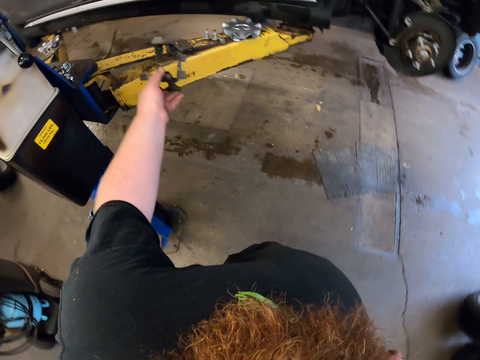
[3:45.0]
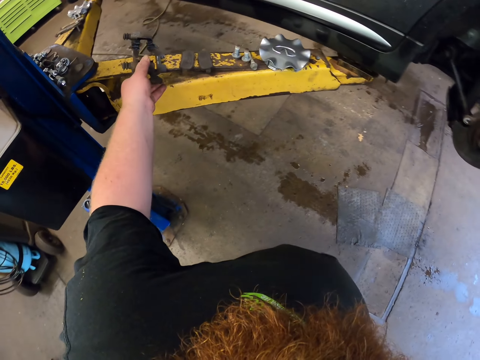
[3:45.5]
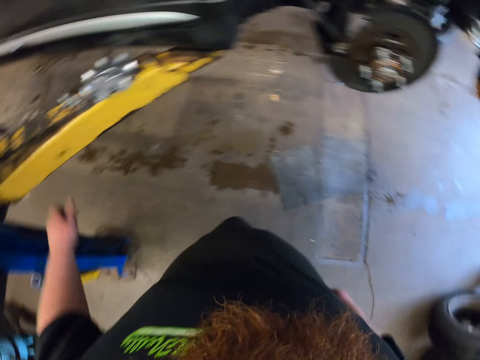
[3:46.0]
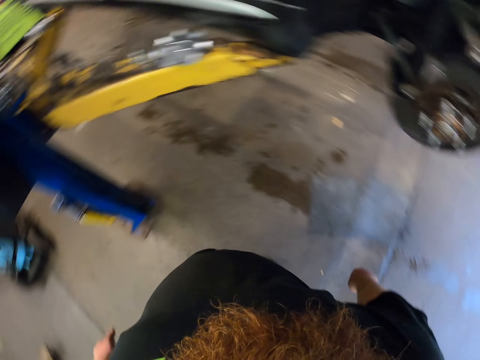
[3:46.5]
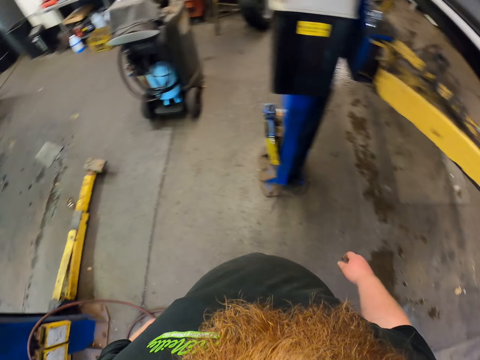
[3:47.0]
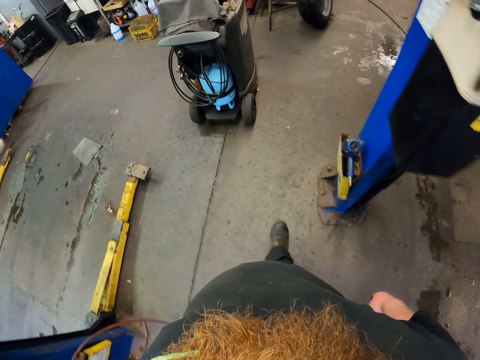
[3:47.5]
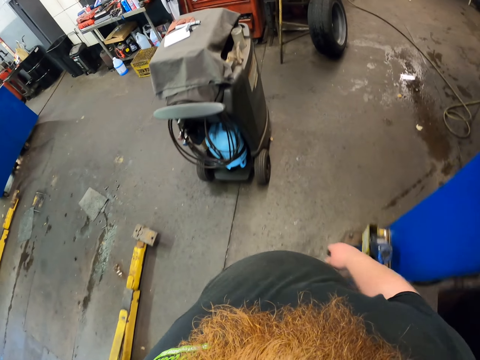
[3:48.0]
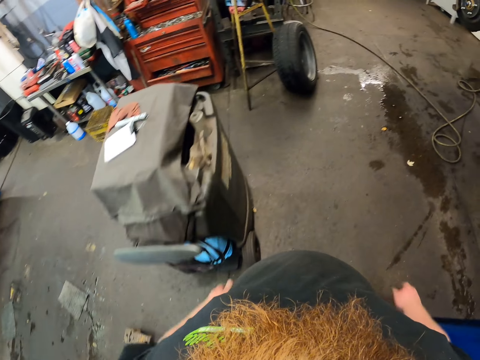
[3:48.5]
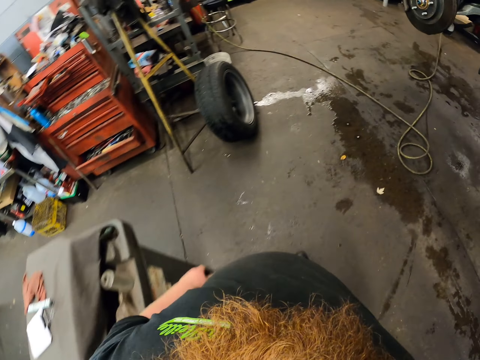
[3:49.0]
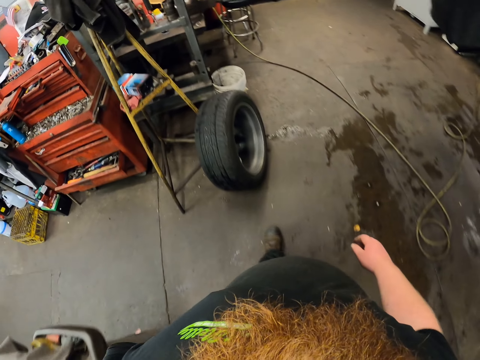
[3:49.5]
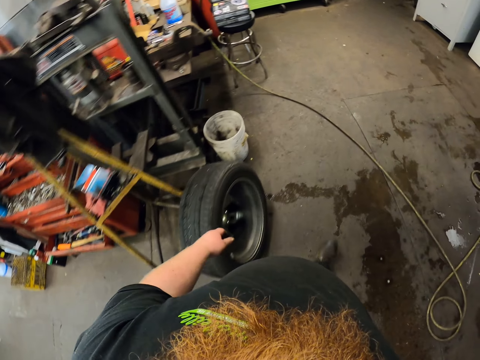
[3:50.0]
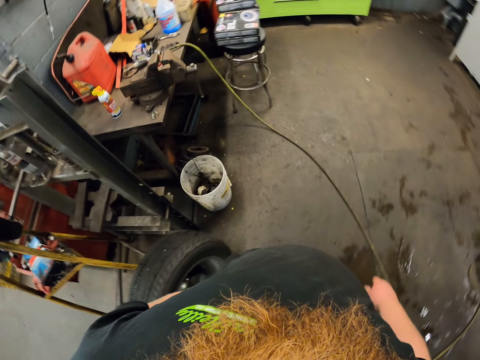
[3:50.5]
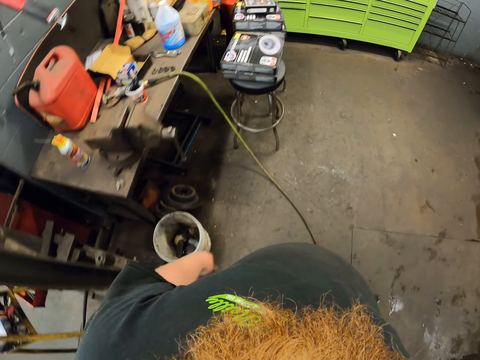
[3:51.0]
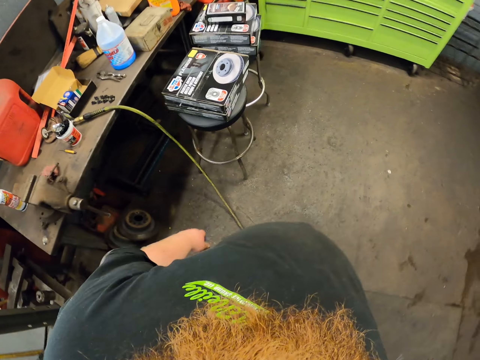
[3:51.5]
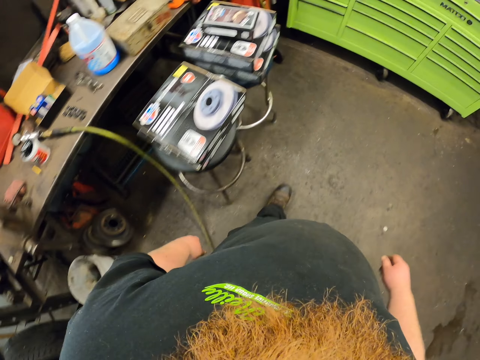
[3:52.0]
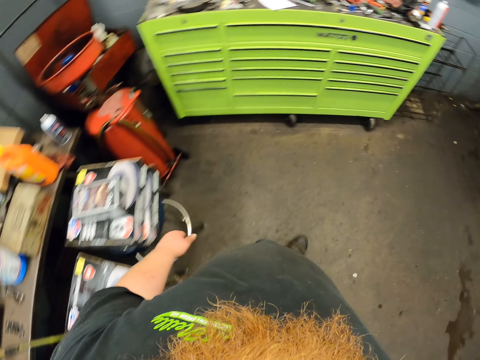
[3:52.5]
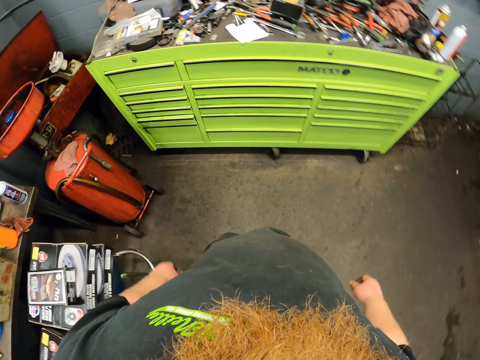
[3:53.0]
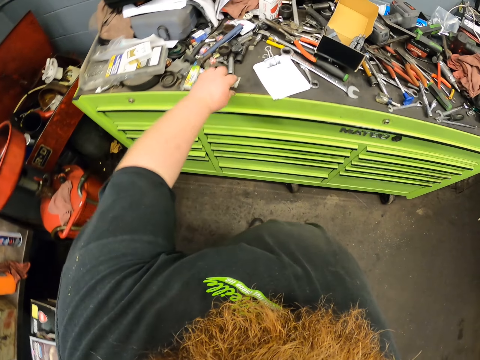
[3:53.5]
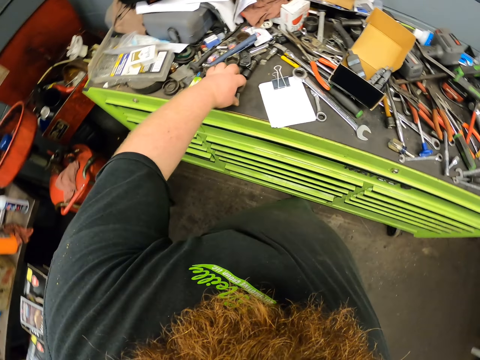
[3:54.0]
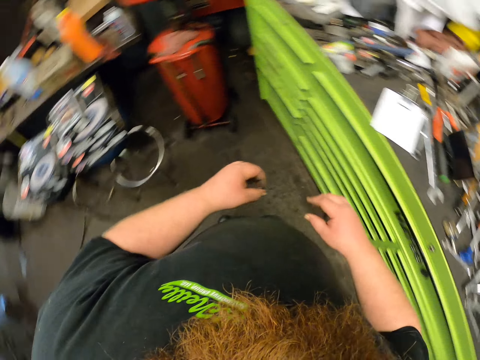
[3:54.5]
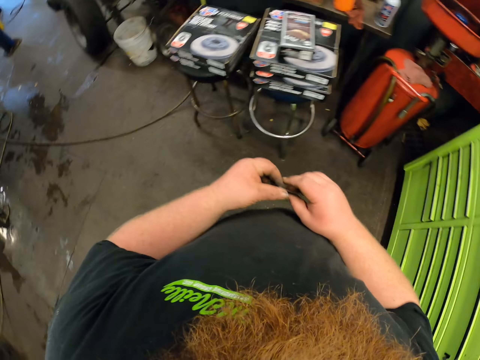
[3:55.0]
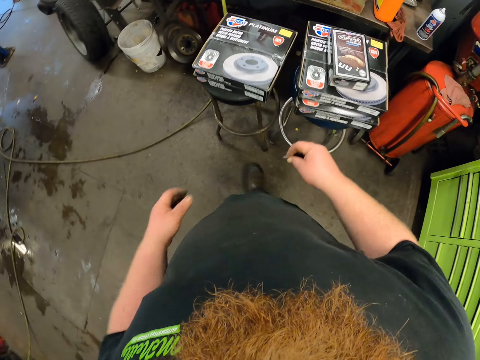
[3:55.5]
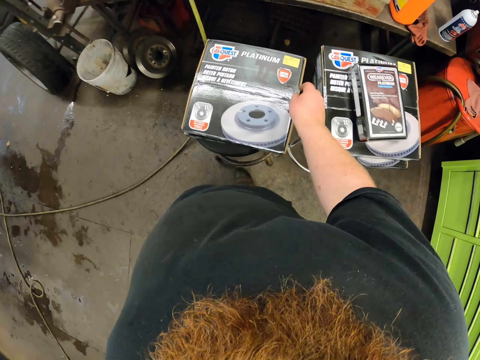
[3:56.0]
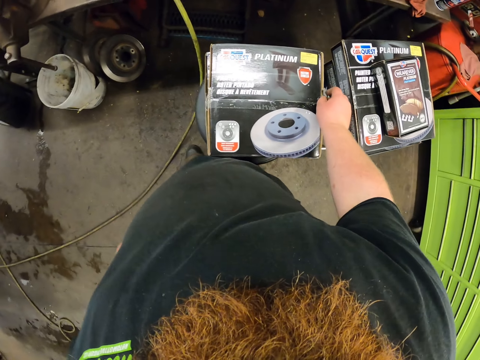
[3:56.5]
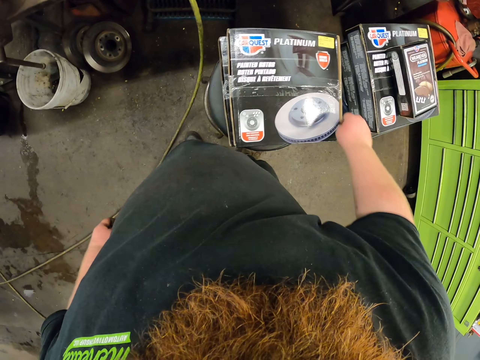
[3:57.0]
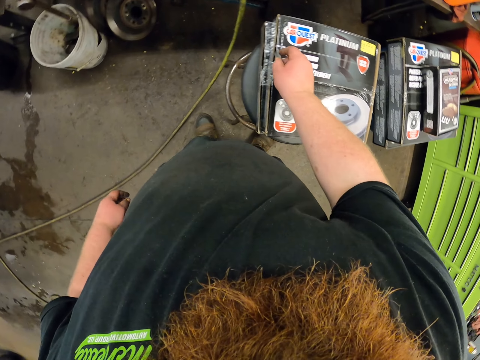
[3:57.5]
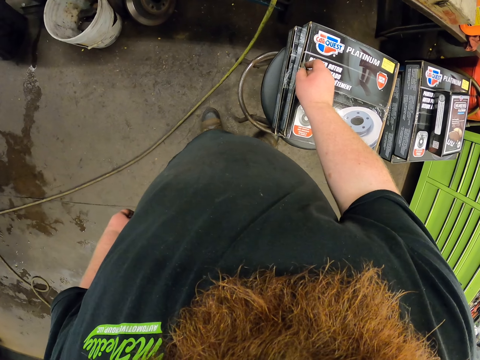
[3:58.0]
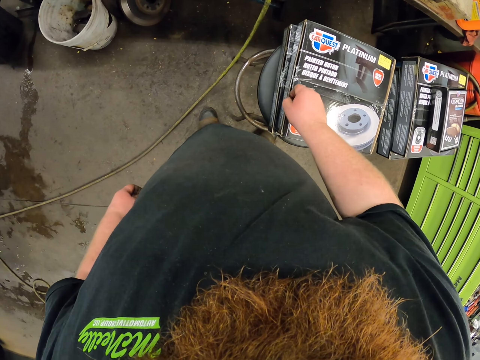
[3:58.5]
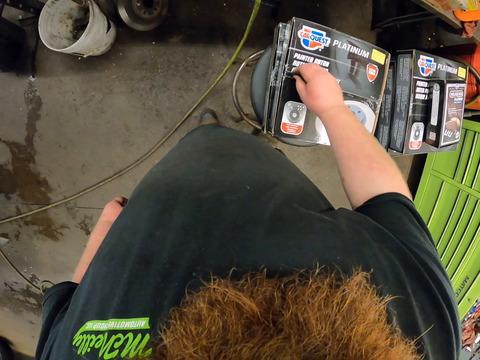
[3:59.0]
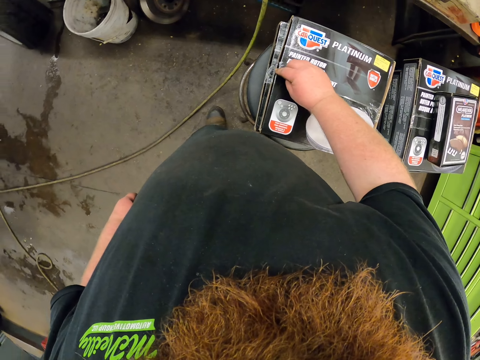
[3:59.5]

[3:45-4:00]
The camera wearer puts the metal on top of the jack stand. They look around and walk to the table. They pick up a razor, hold the razor with both hands, and cut a seal of a box using the razor.

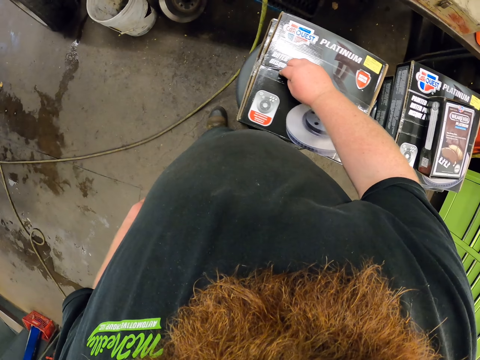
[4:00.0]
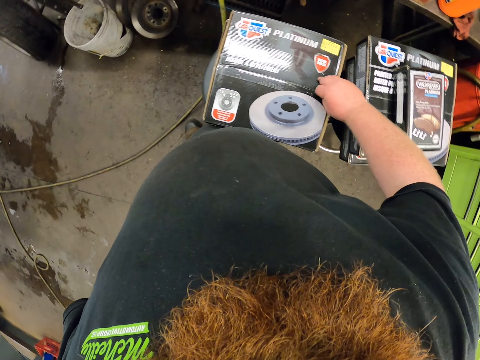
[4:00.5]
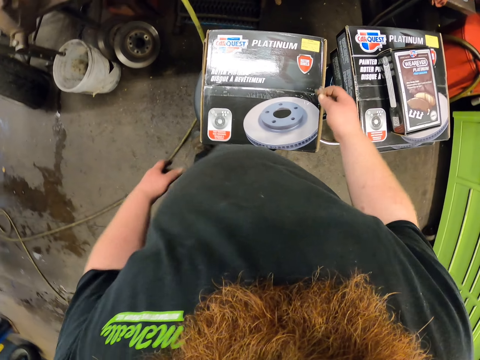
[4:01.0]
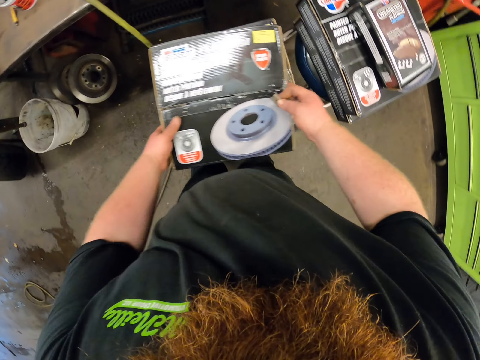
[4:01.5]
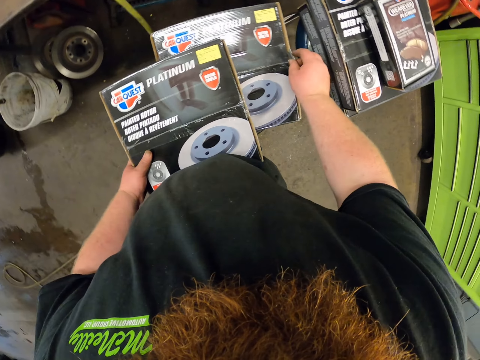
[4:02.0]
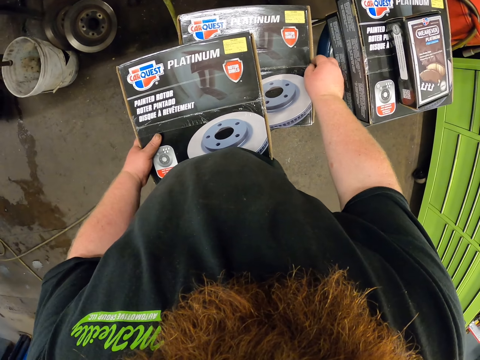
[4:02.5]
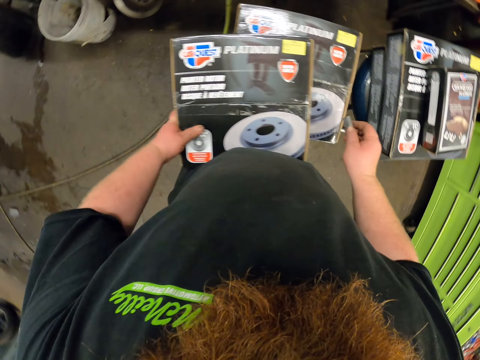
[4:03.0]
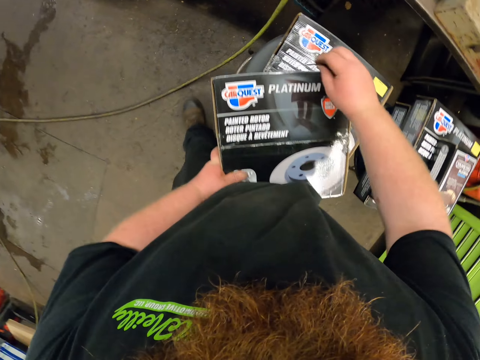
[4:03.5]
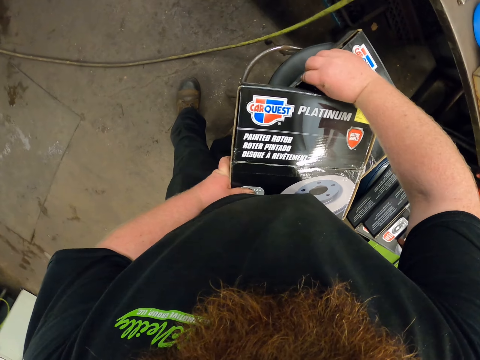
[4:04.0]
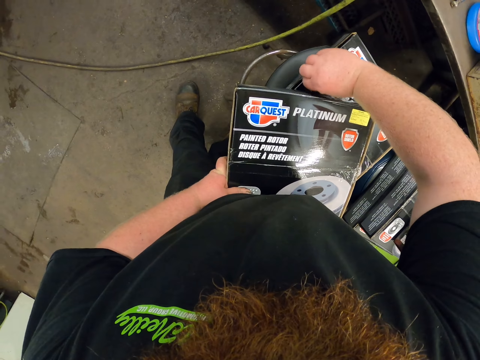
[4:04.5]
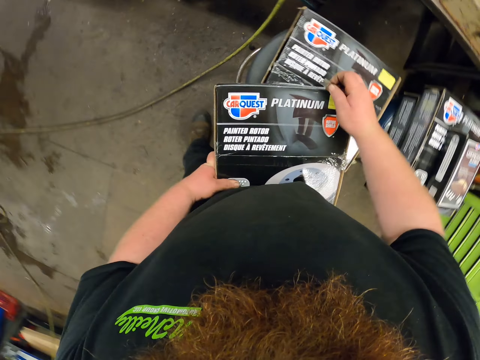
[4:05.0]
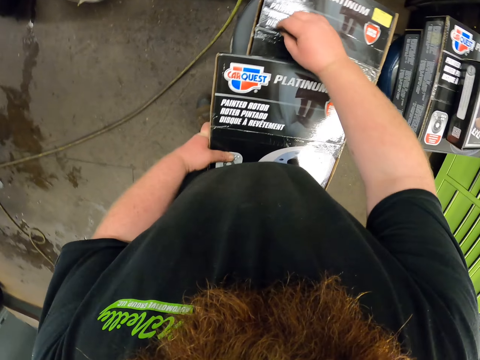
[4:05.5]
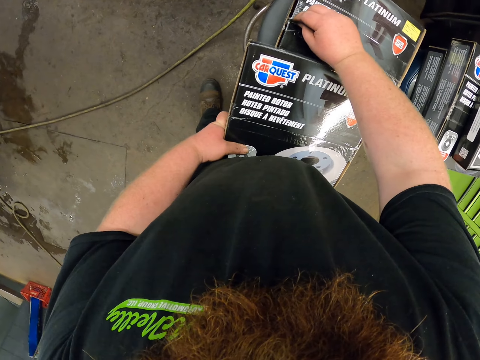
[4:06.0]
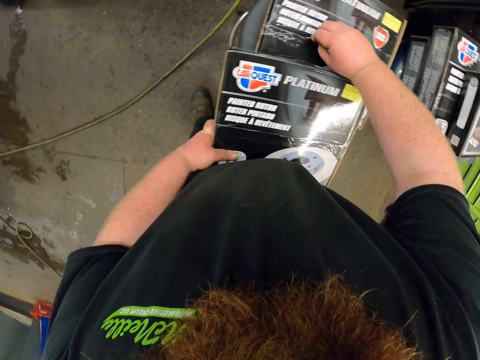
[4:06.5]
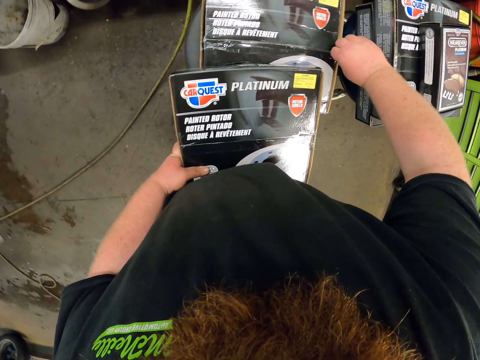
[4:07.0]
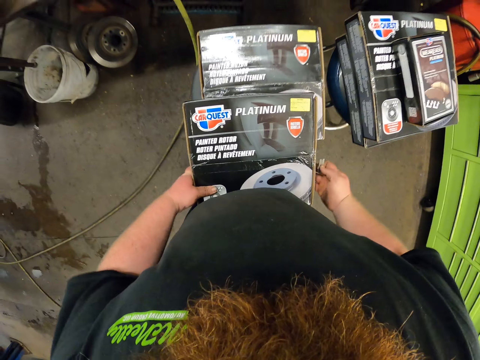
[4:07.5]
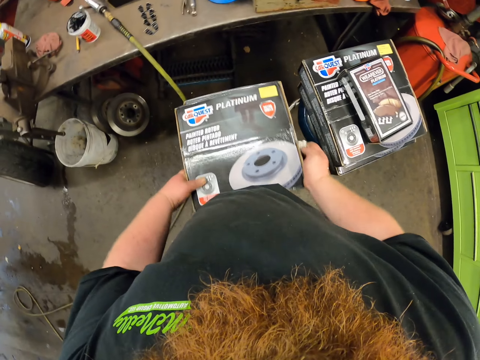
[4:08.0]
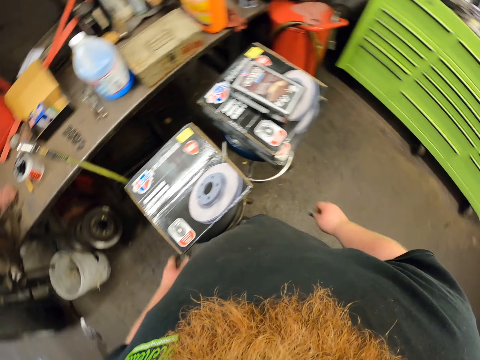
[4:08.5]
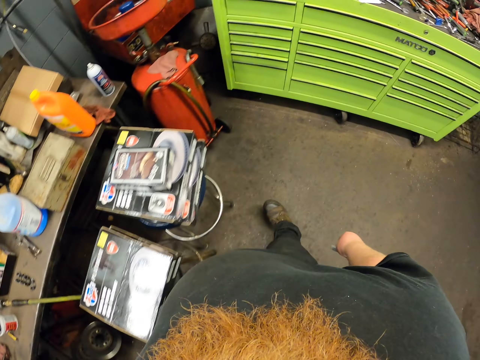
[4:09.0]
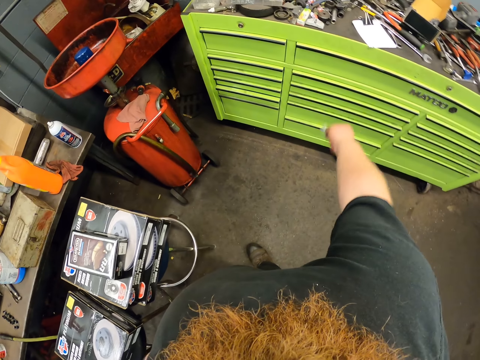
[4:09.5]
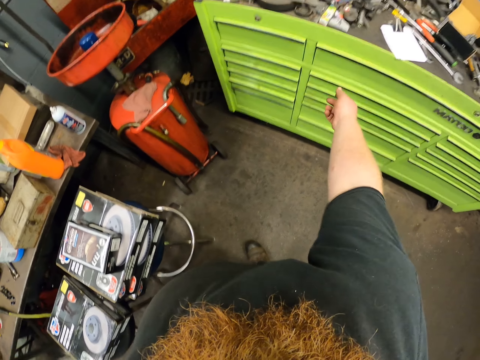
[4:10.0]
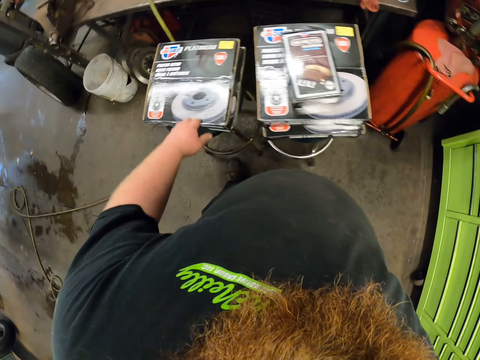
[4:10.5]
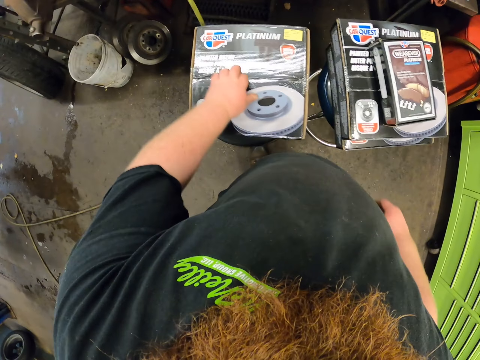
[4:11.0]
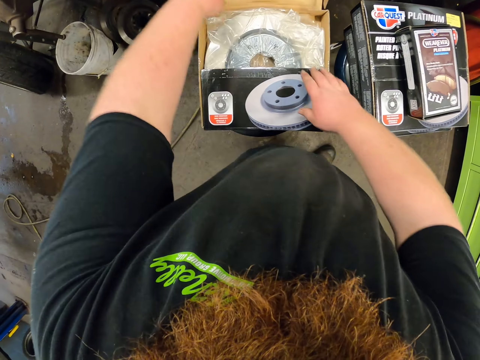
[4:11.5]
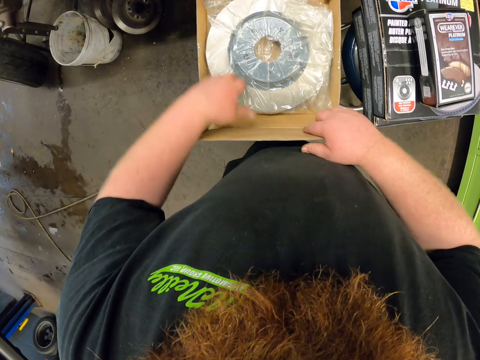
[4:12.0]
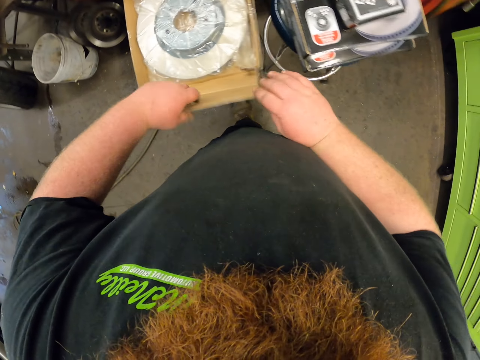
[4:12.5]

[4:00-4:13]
The camera wearer moves the box. They cut a seal of the box using the razor. They move the top box back, throw the razor on the table, and open the box of car disc.
